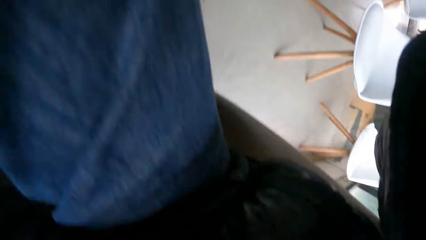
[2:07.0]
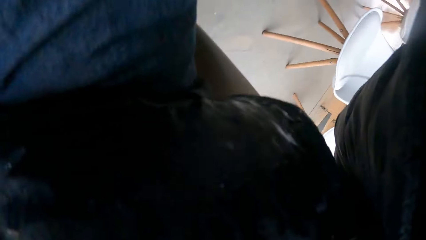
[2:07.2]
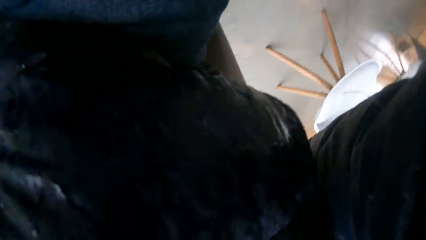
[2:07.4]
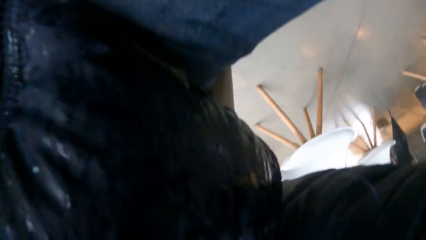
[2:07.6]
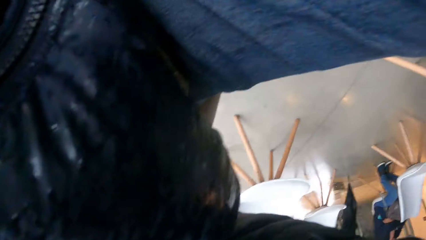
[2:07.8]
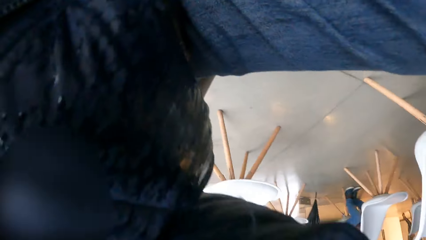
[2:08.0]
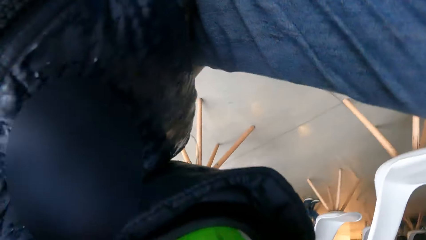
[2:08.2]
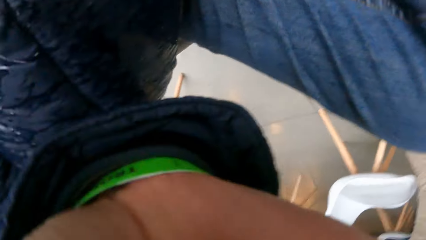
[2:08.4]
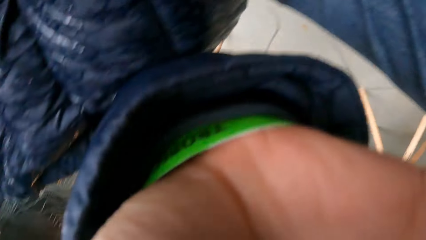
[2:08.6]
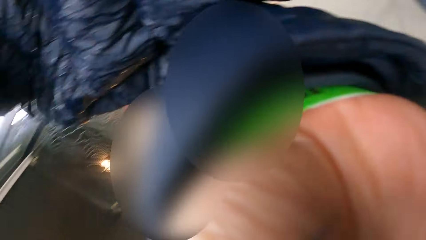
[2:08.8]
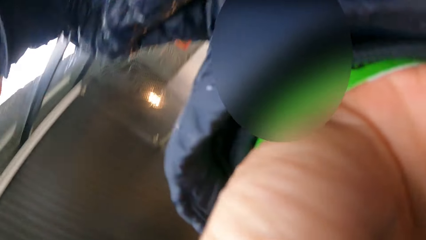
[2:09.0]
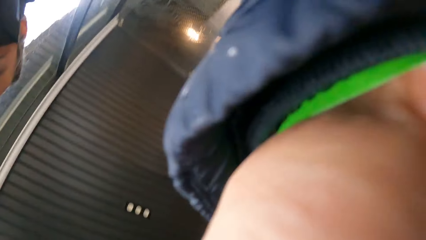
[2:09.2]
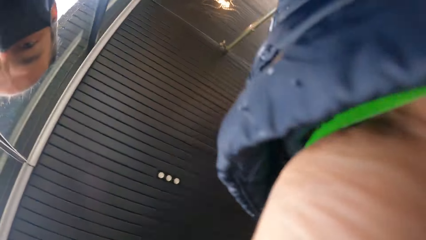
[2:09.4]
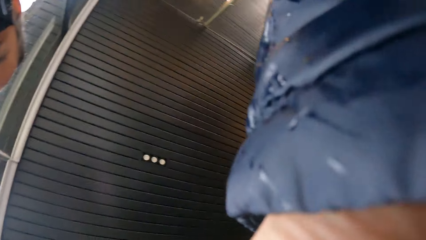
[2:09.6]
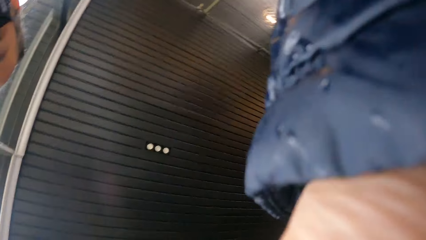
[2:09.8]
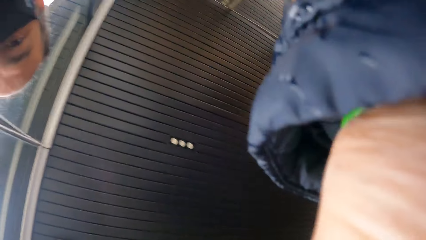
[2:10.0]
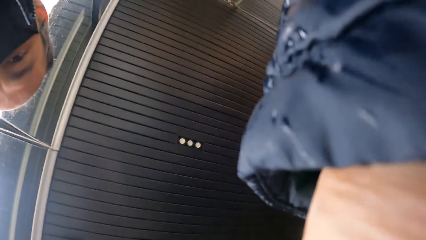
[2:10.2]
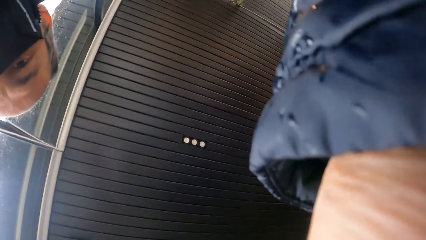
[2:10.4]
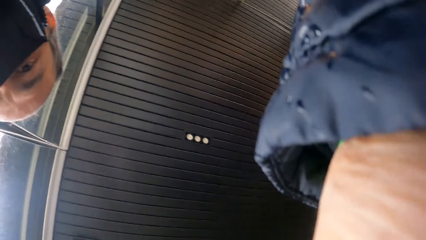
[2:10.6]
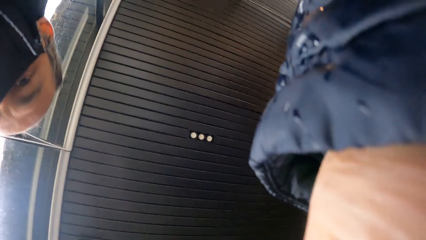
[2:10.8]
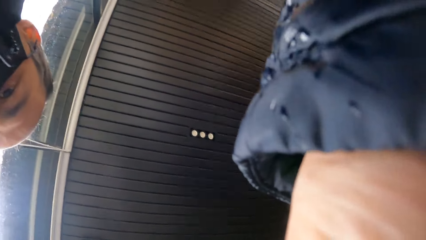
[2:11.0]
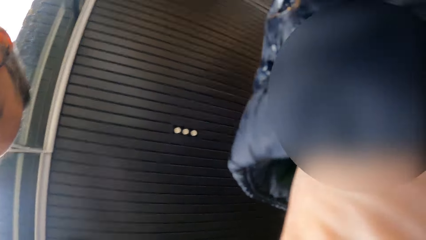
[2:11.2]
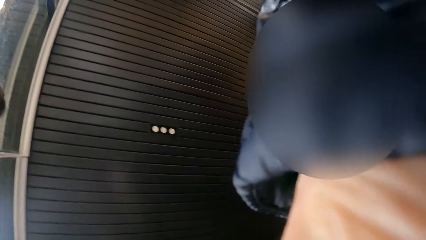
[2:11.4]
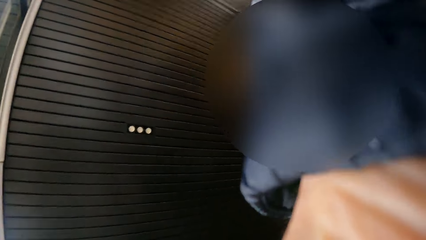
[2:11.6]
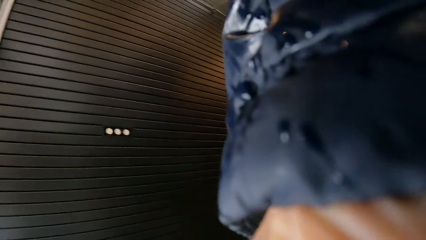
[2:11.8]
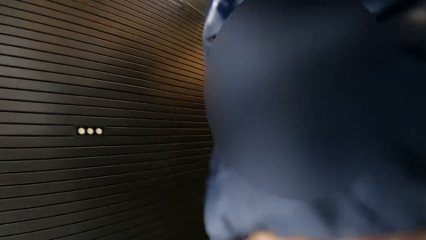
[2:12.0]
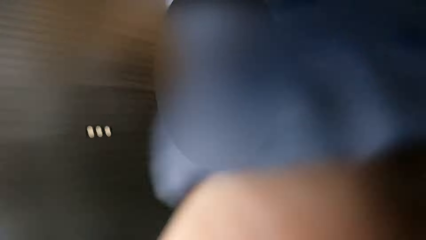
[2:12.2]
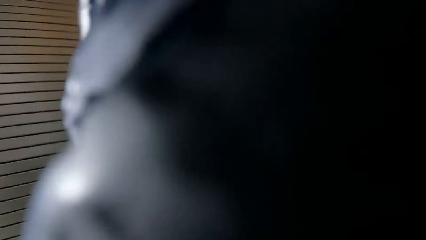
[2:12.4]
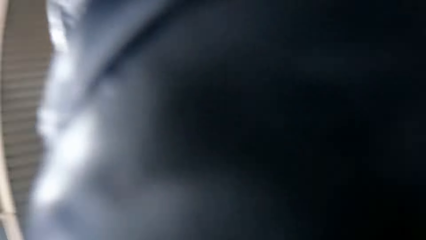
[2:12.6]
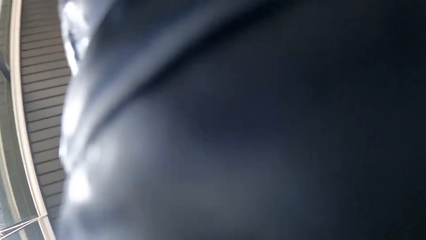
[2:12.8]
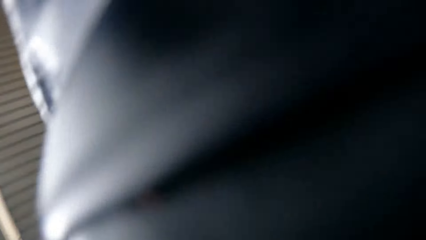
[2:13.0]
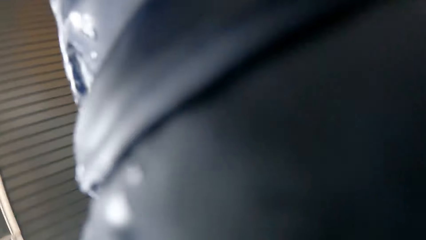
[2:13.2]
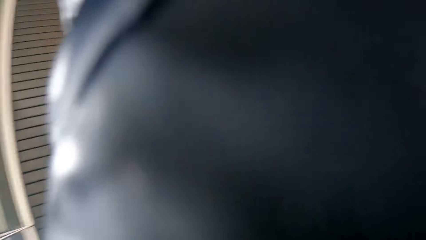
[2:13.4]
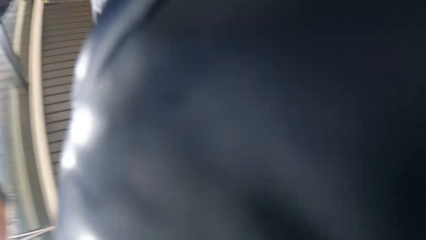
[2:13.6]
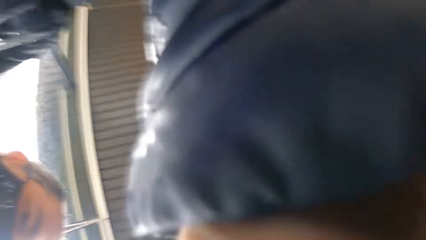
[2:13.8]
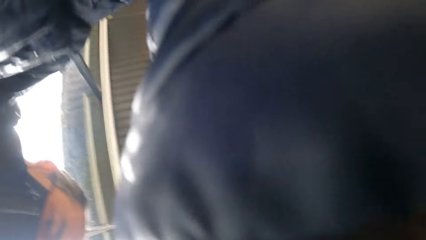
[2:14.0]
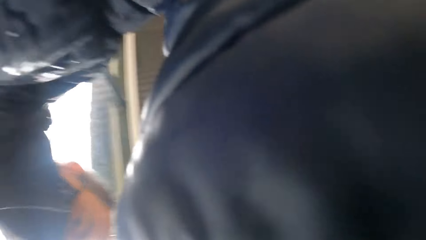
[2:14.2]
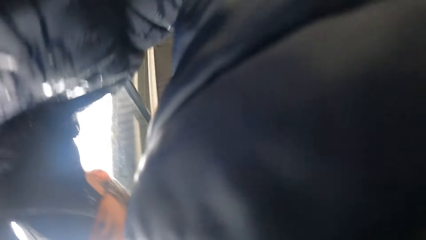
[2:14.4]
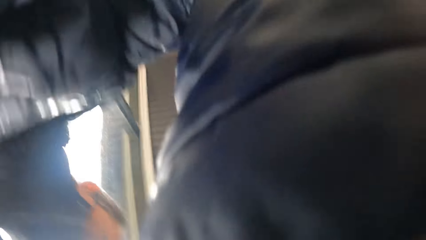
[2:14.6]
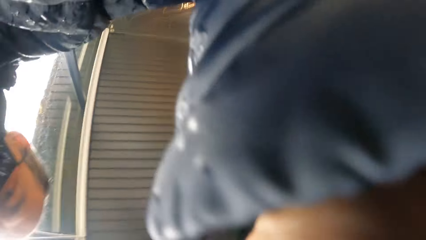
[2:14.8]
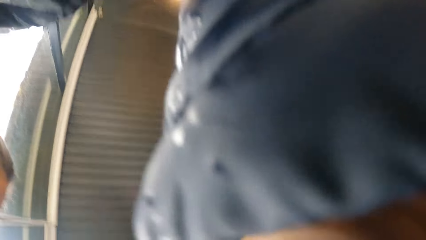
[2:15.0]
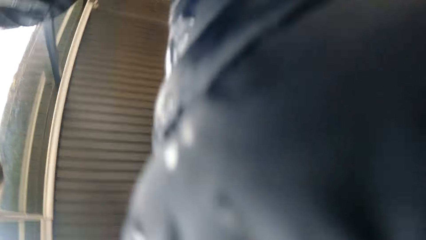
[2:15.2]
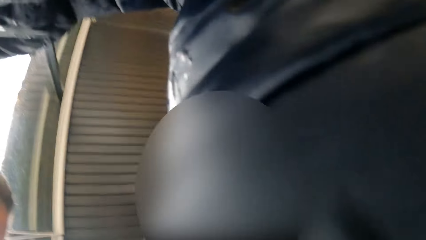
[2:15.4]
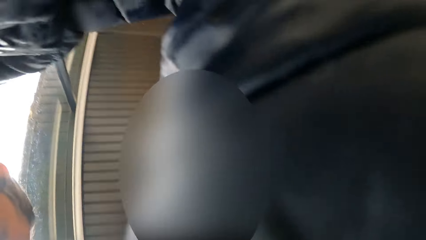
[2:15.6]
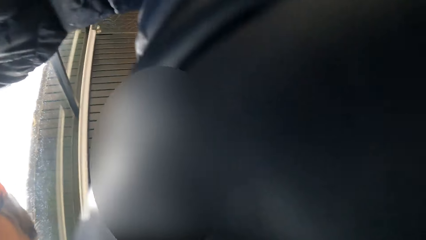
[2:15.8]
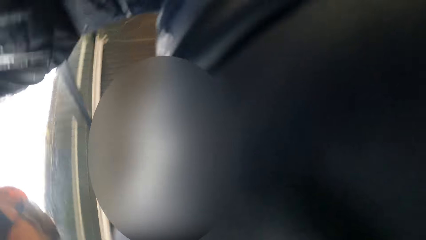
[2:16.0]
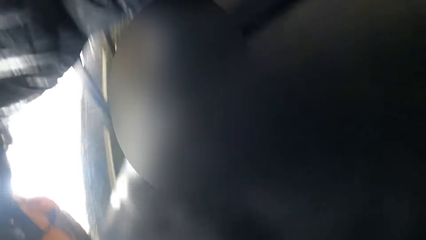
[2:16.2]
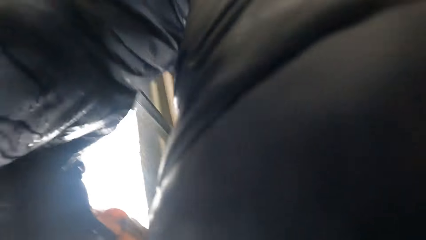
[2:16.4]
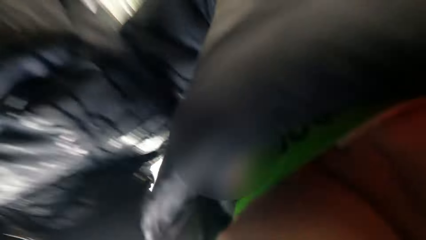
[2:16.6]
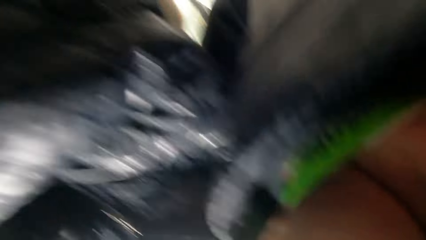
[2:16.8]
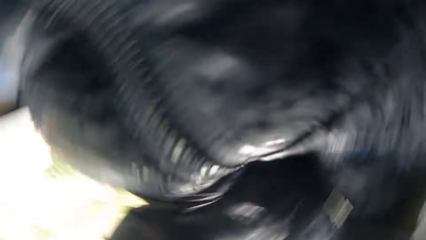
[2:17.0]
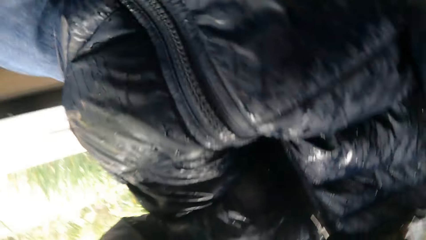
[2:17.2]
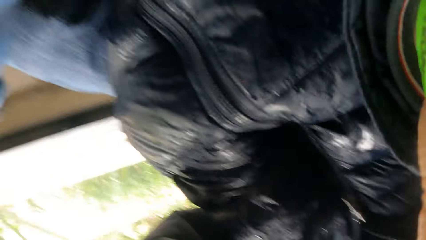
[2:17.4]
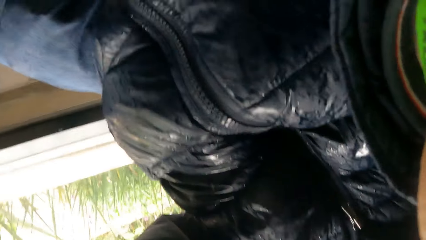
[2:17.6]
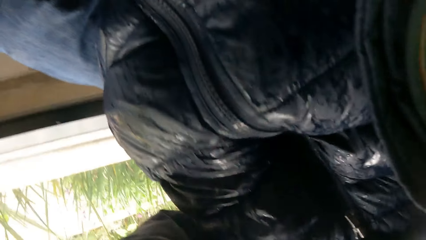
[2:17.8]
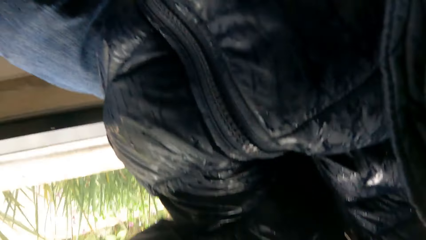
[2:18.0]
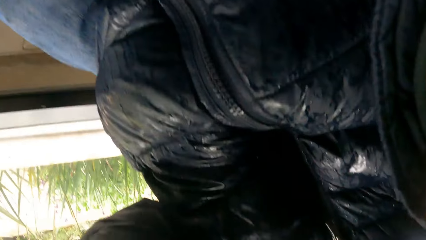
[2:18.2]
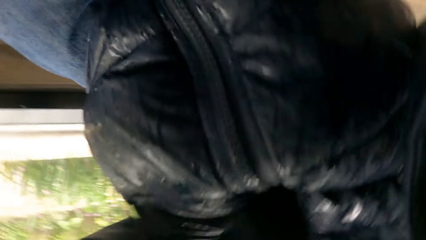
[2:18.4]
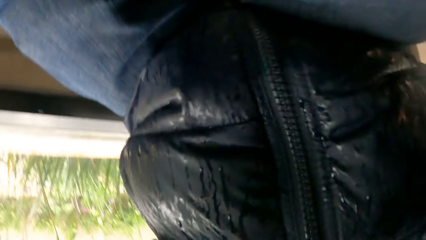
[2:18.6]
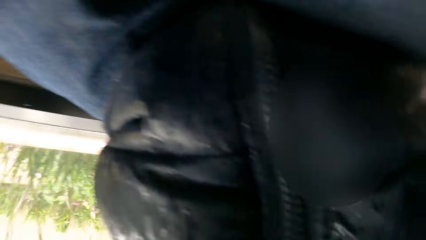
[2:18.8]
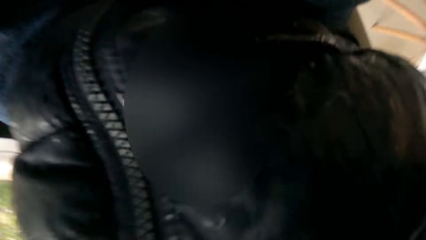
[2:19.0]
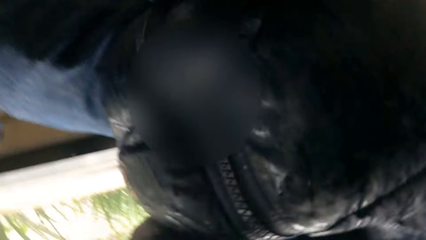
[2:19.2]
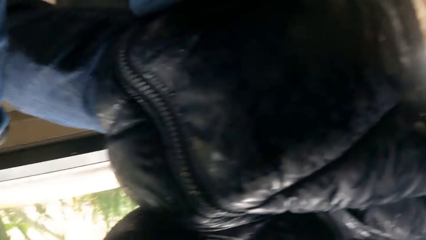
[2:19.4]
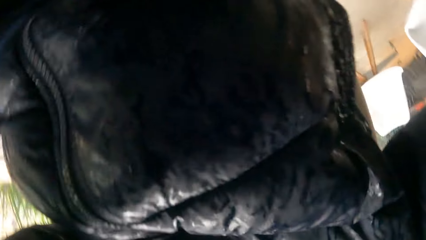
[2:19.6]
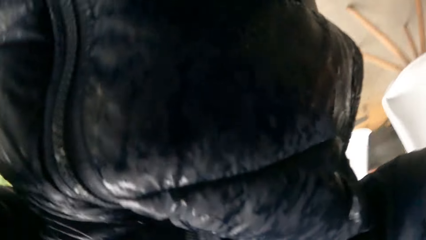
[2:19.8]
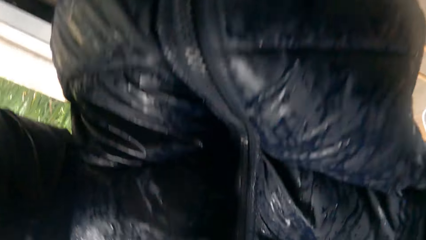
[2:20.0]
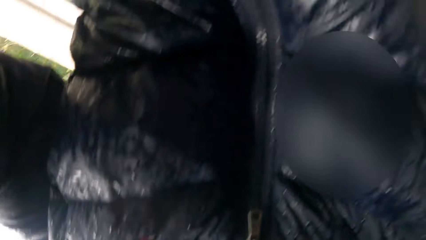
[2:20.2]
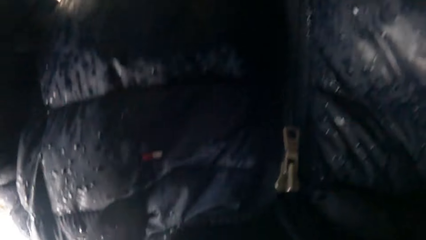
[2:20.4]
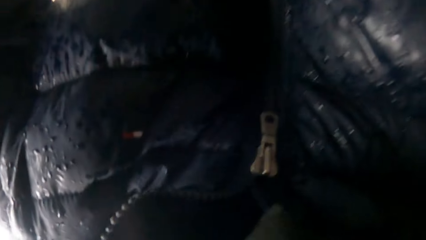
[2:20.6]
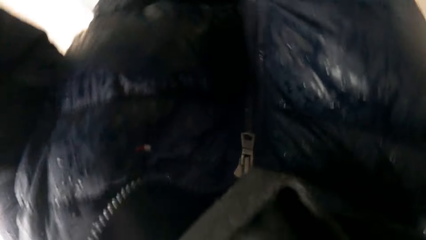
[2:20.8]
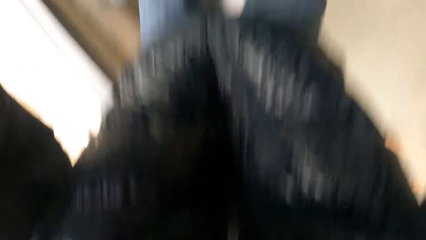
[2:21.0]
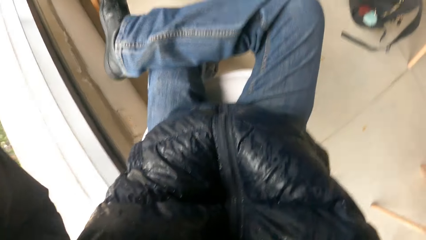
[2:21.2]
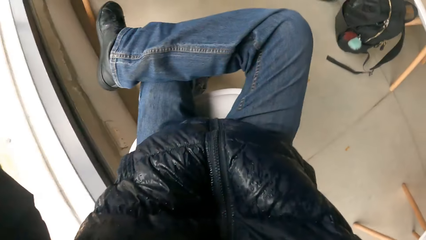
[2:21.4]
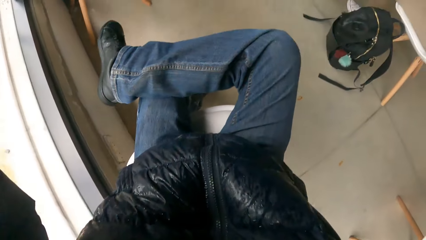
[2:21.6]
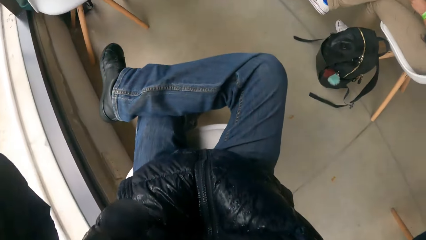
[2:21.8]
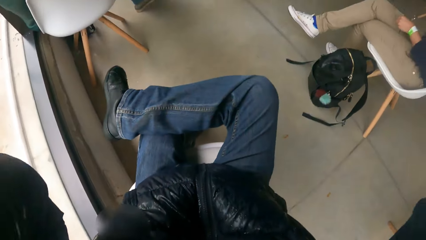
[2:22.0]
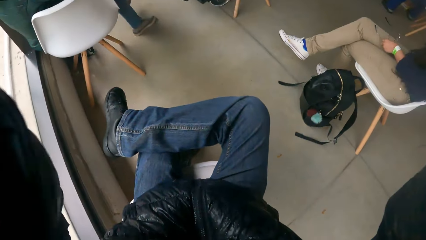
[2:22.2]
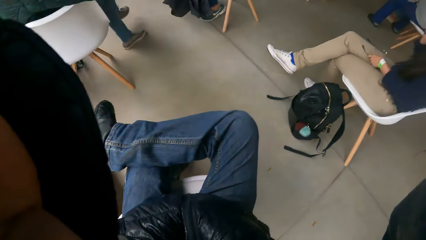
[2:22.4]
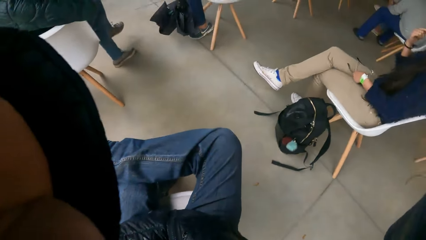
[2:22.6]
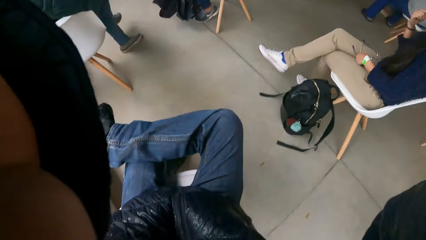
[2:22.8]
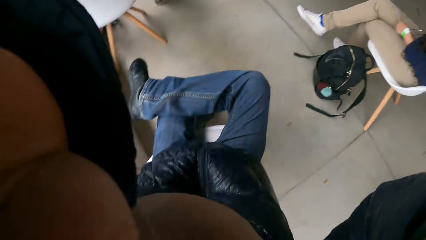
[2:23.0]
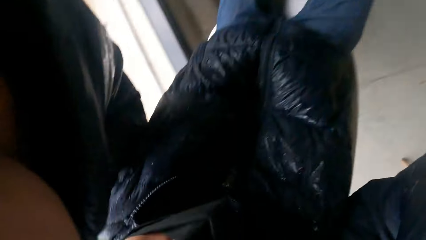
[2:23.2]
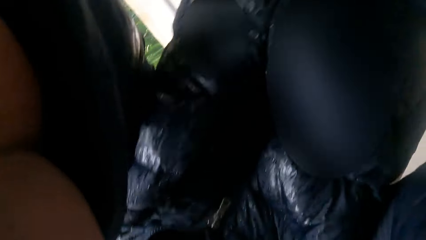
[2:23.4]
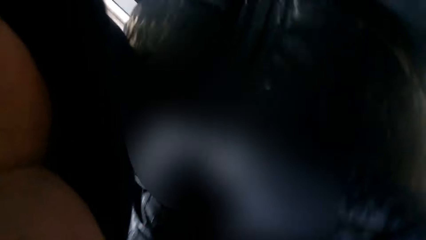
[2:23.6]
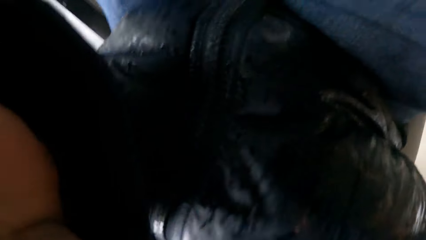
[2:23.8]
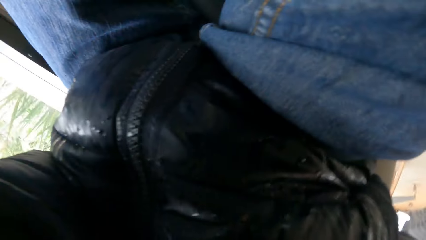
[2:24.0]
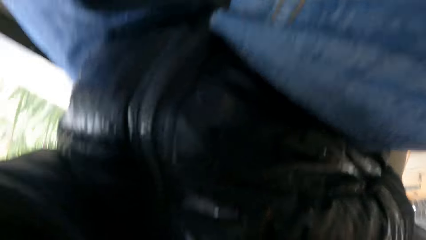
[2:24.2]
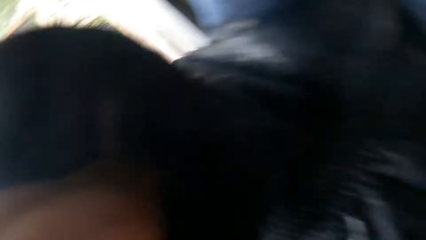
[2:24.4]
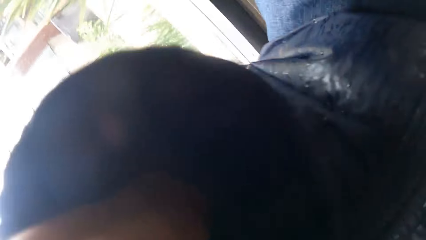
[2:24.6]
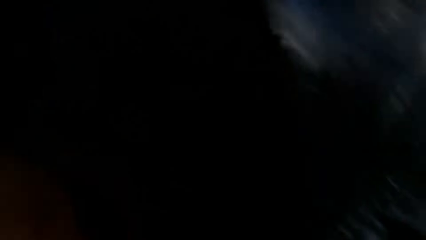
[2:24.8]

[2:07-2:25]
The camera wearer adjusts the camera with his hands.
